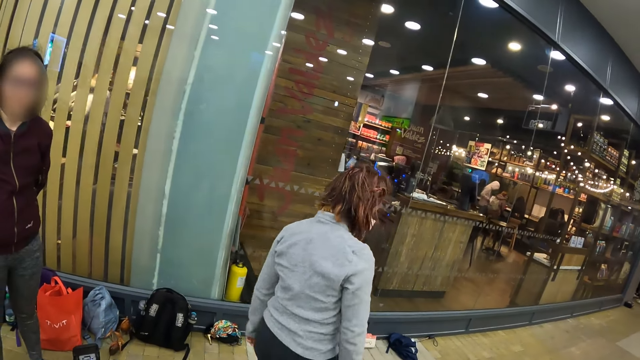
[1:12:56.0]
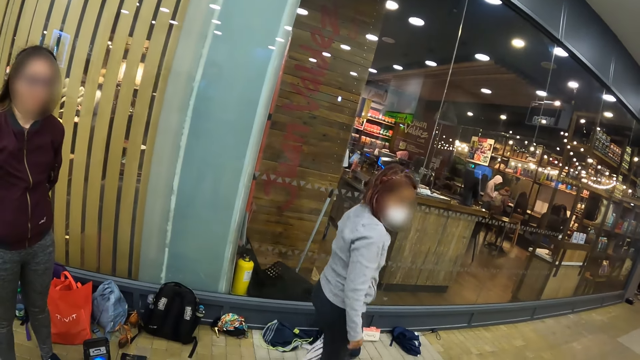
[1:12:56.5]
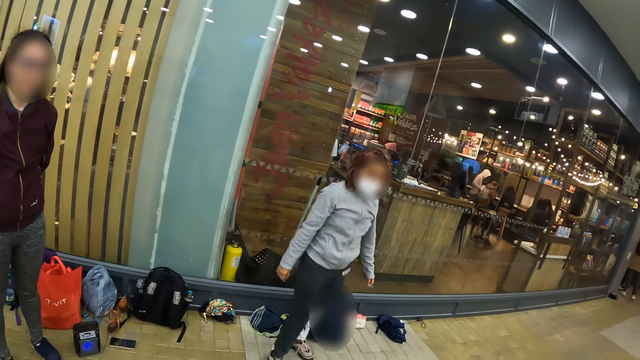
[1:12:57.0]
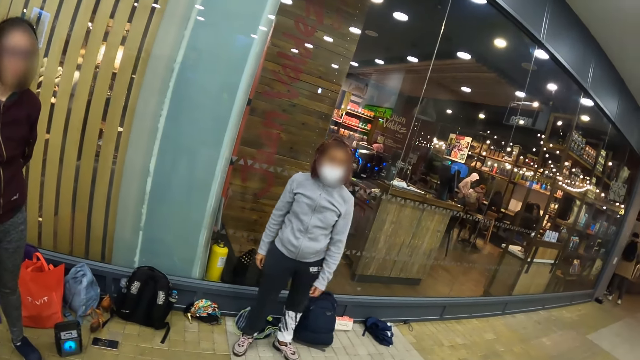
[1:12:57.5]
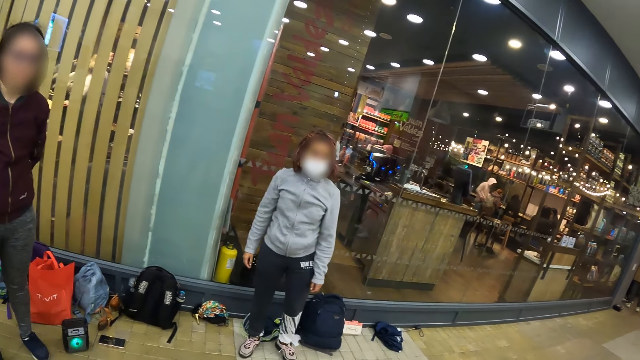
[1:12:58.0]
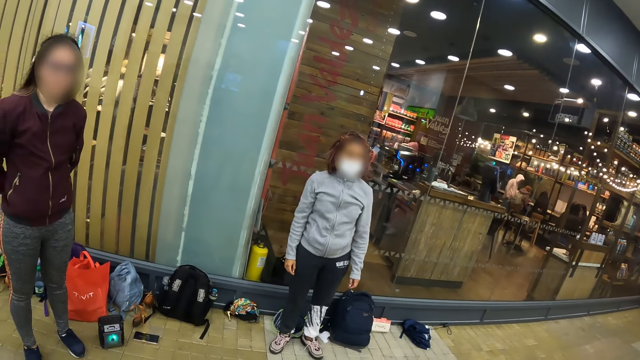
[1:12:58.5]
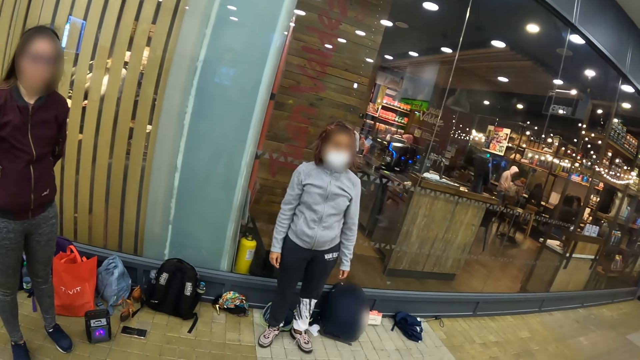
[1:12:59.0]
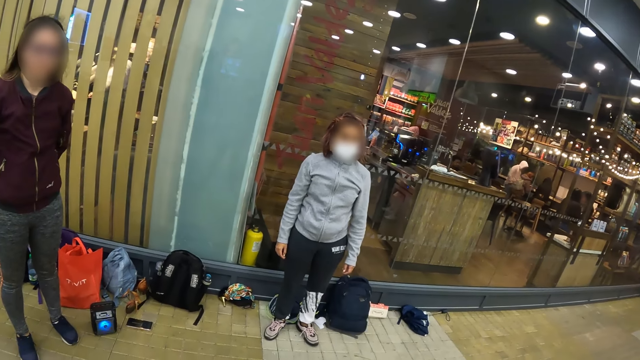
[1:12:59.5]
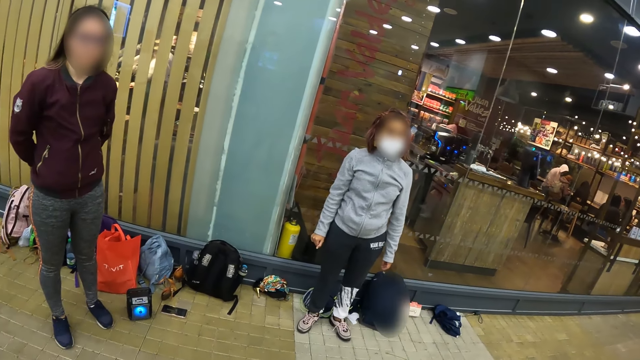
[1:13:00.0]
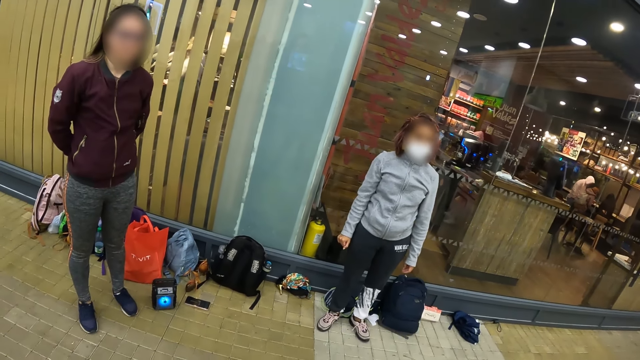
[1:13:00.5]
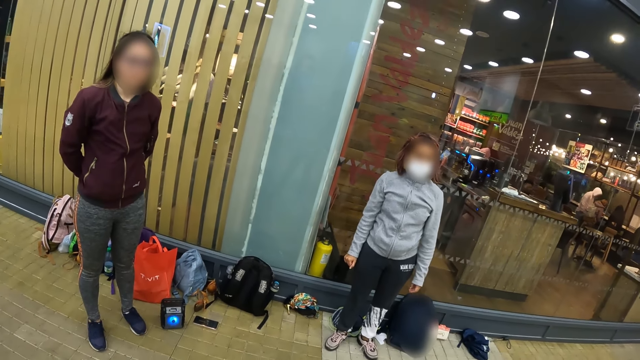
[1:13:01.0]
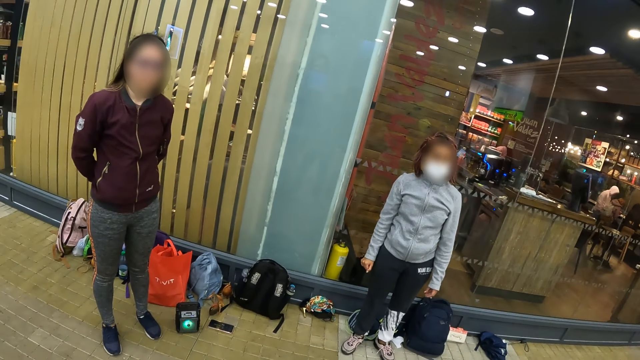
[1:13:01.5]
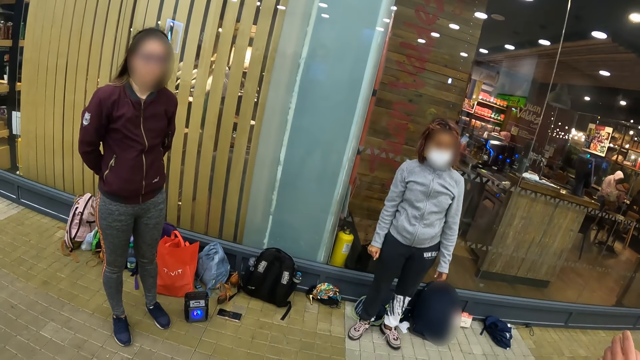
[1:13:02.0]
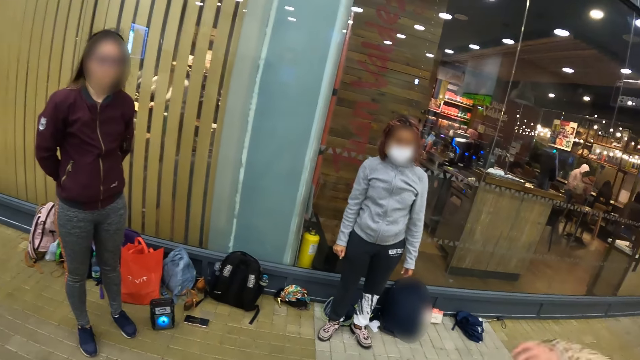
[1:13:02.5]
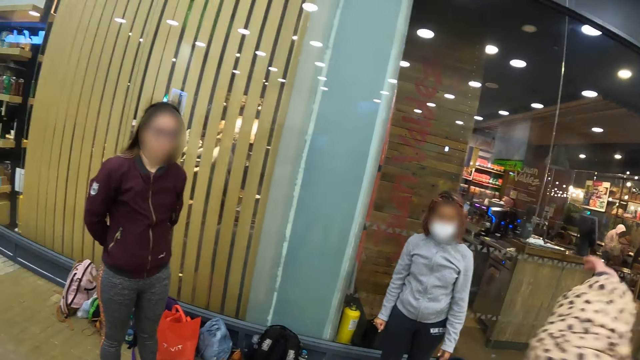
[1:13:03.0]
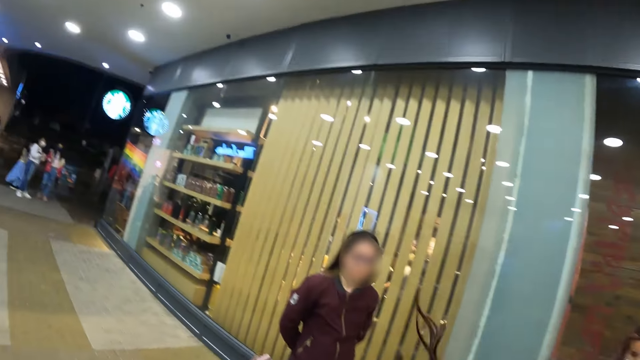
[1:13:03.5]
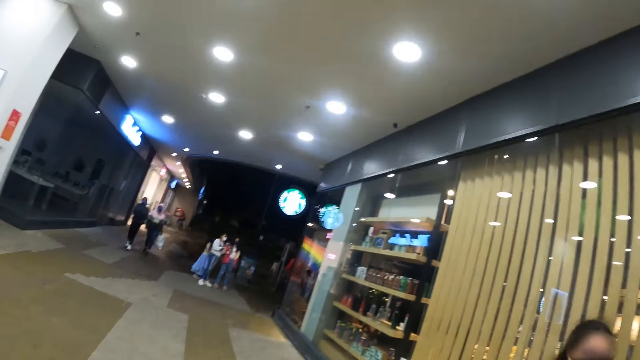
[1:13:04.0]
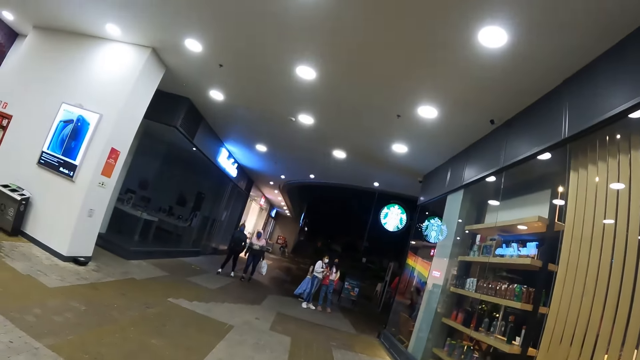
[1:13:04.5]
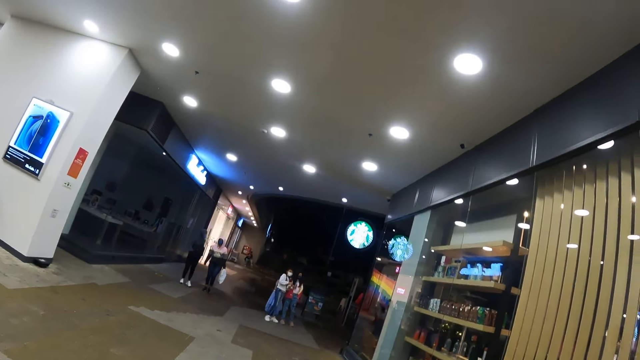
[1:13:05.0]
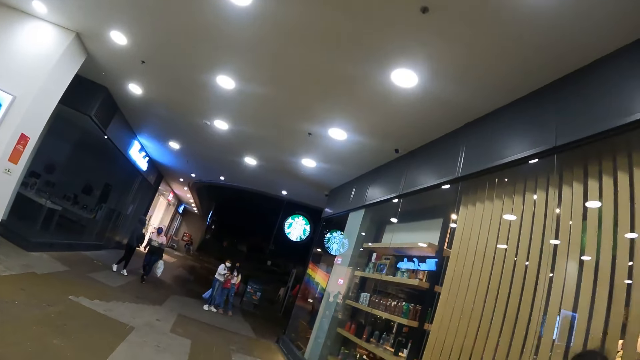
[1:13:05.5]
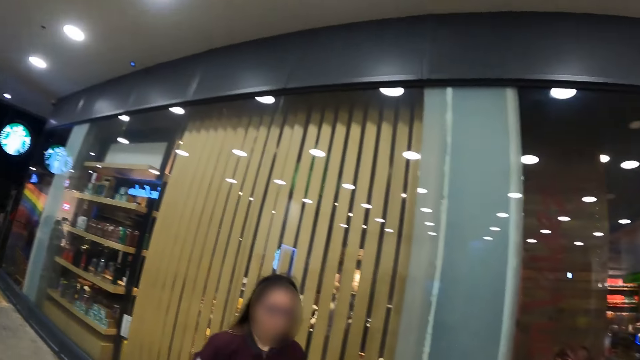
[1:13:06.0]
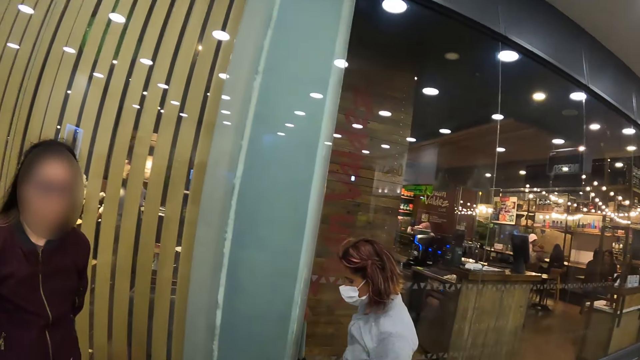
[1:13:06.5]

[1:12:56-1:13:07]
A woman moves aside. Another woman dances.

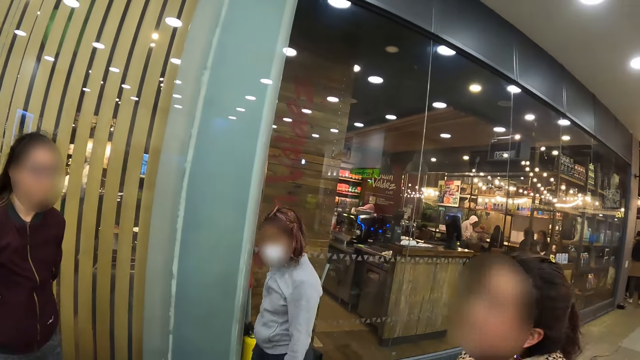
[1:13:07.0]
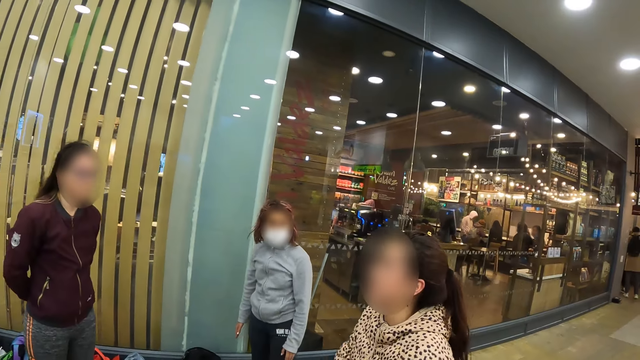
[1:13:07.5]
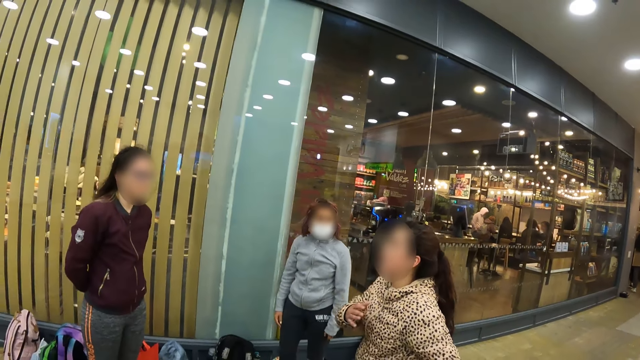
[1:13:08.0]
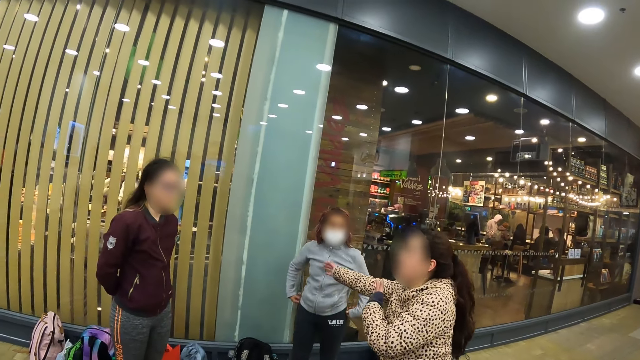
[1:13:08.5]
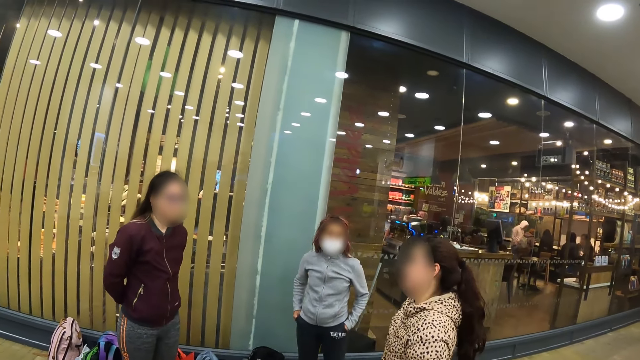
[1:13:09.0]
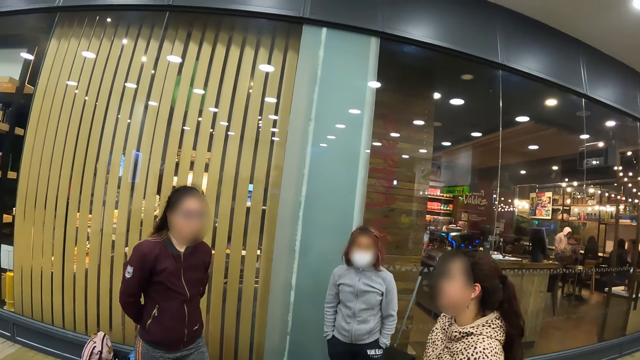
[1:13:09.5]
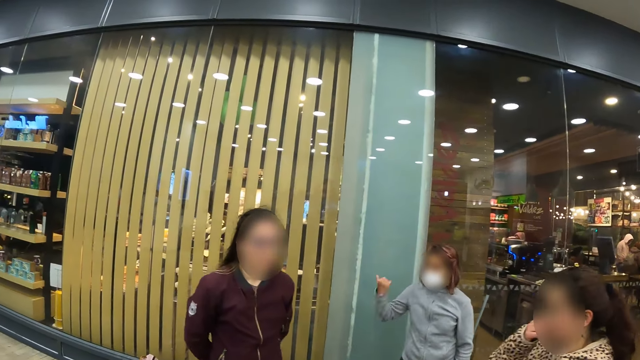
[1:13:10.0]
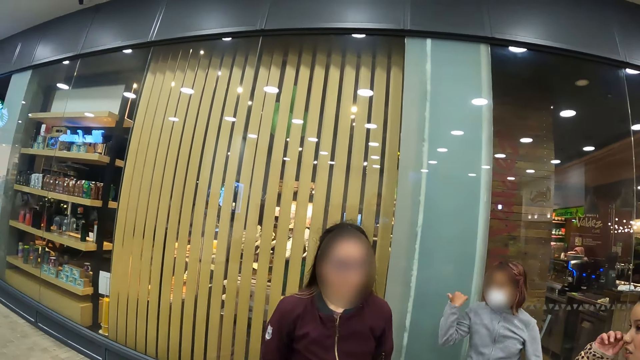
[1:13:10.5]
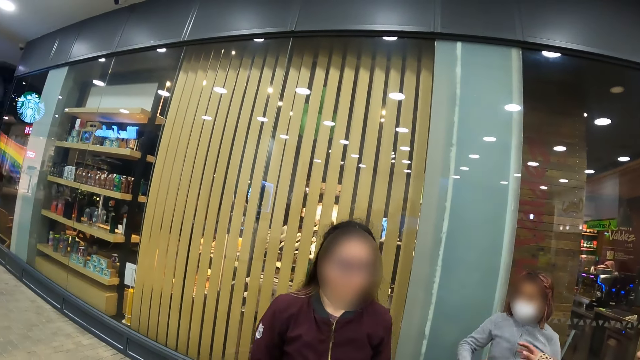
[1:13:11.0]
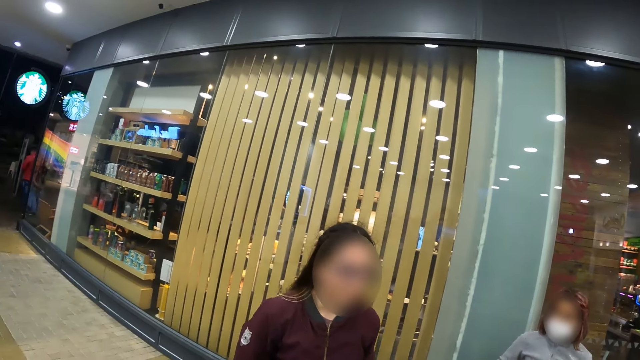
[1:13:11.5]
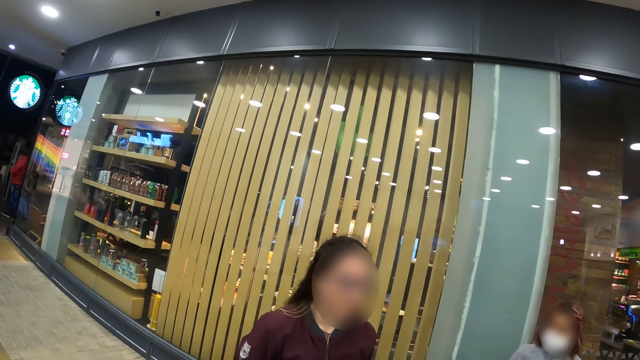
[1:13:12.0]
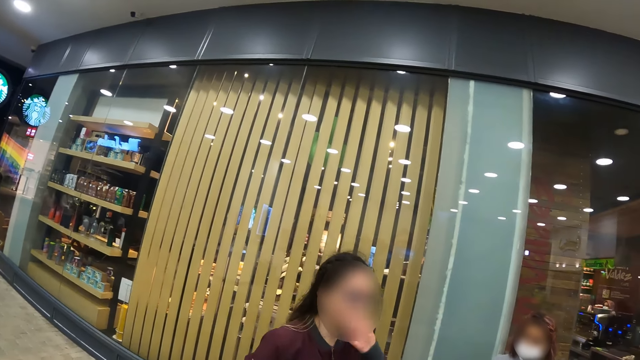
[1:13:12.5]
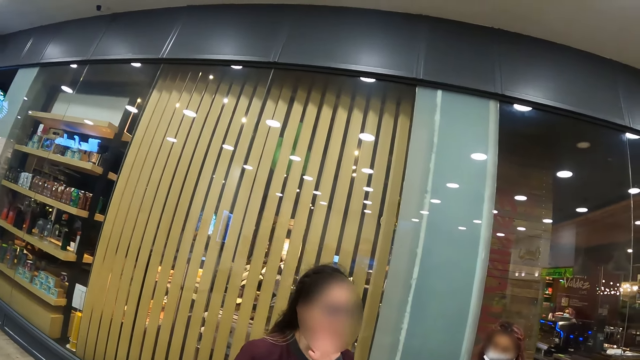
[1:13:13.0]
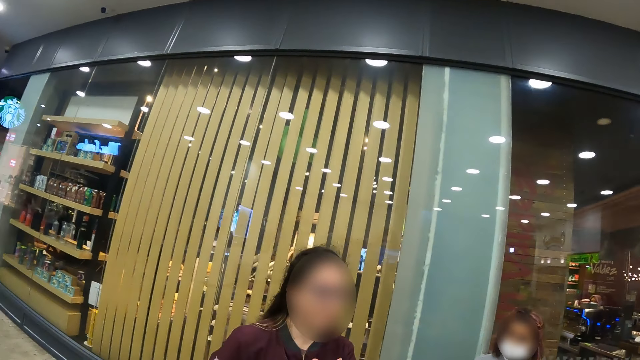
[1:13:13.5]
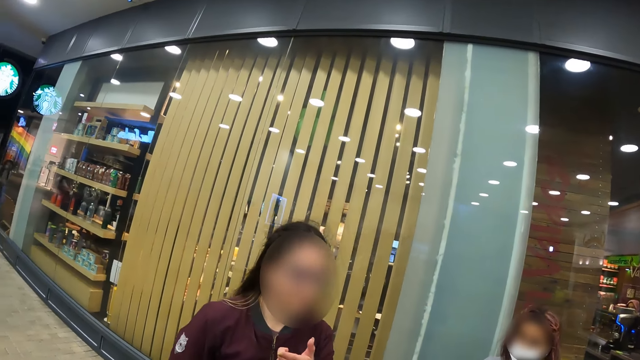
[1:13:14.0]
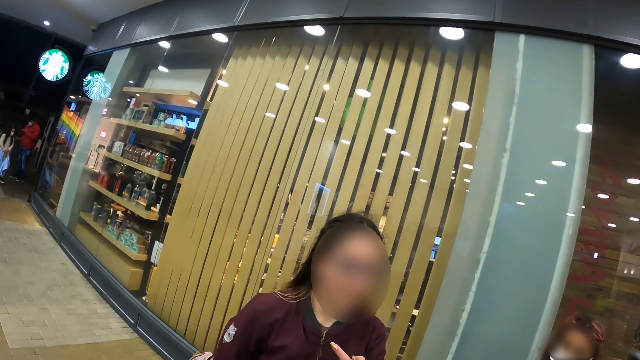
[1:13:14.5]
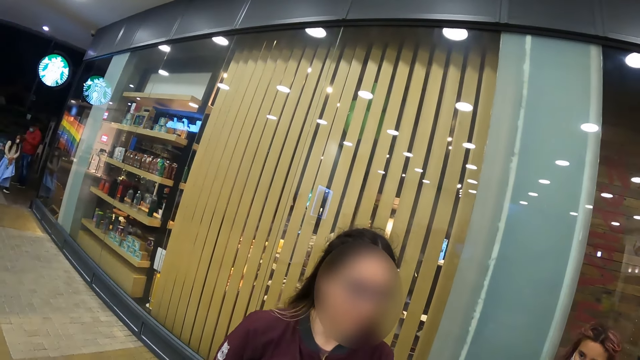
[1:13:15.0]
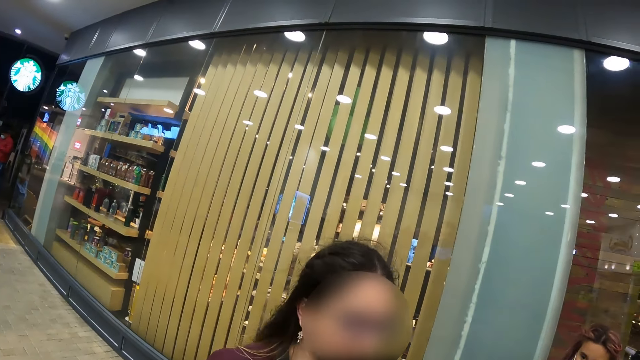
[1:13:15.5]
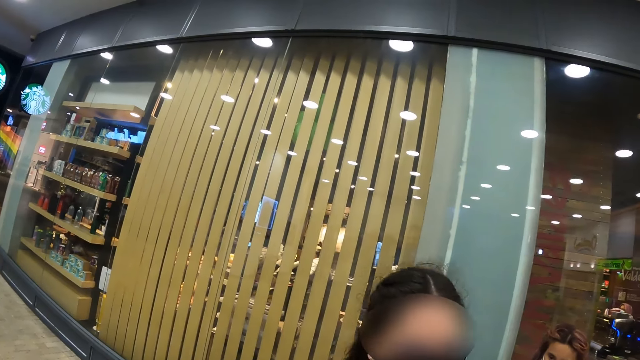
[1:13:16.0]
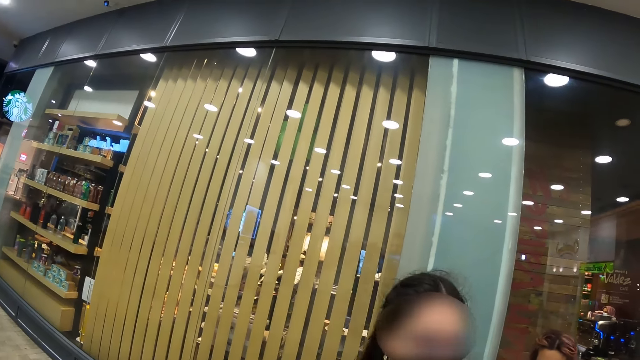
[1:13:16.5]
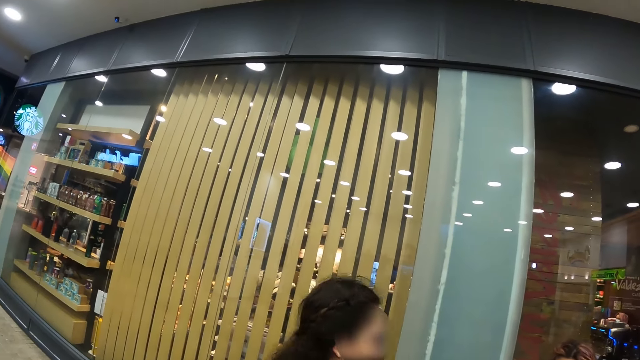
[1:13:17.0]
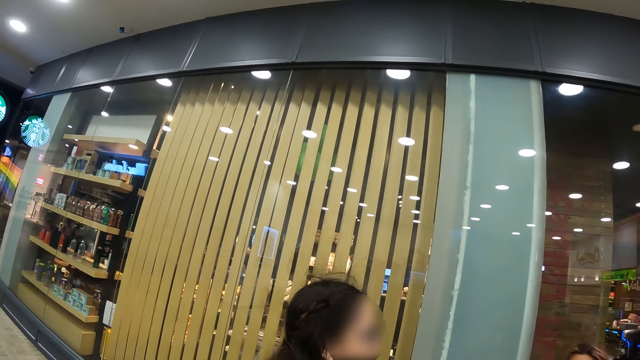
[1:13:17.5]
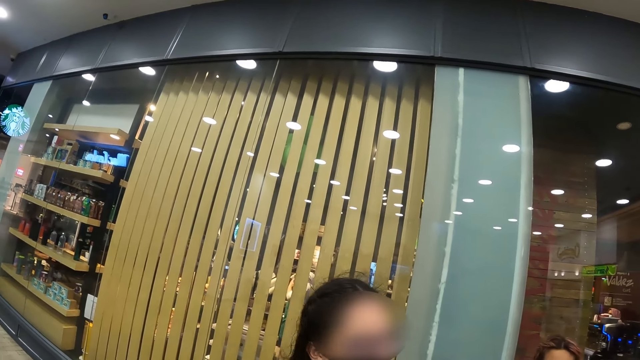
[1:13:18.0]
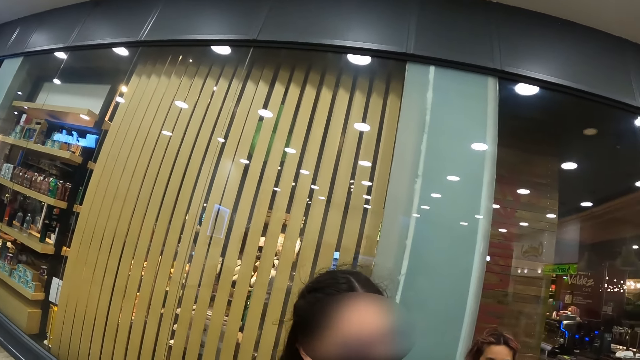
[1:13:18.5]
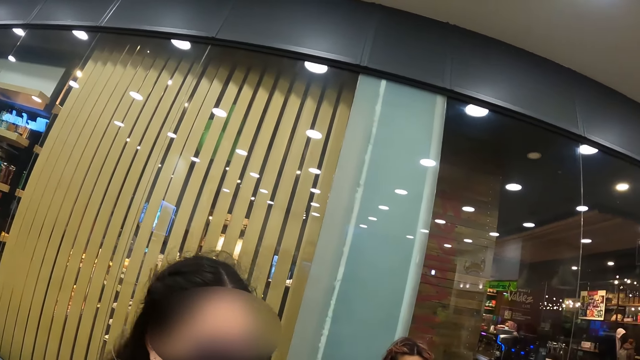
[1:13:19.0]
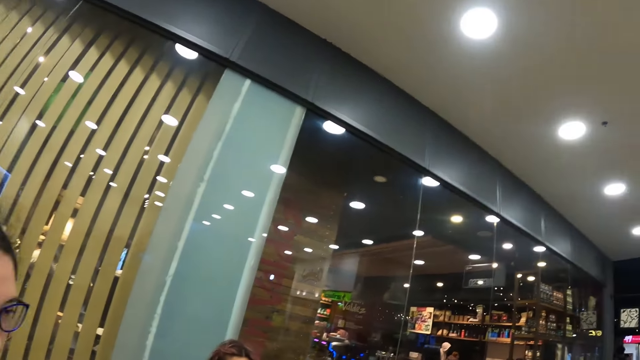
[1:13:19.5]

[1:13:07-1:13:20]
A woman dances for another woman. A third woman uses gestures. The second woman converses with a fourth woman.
